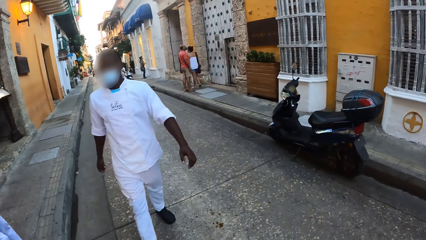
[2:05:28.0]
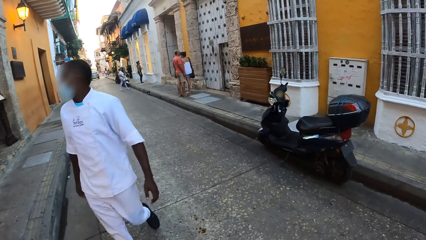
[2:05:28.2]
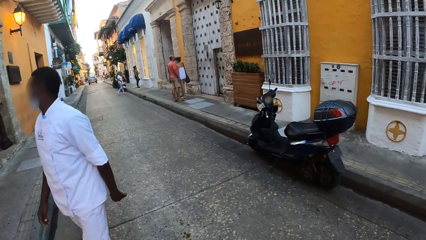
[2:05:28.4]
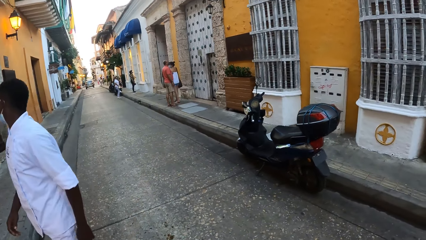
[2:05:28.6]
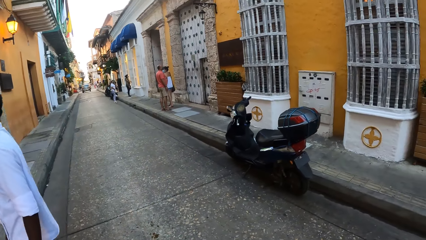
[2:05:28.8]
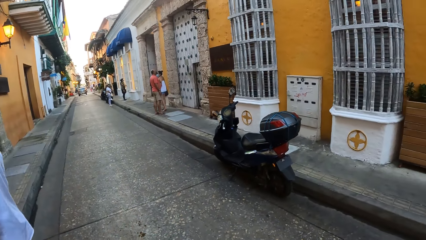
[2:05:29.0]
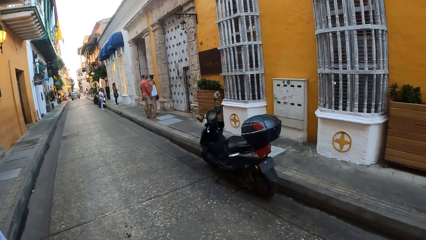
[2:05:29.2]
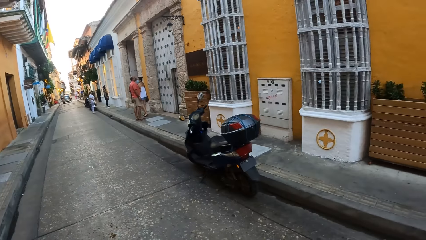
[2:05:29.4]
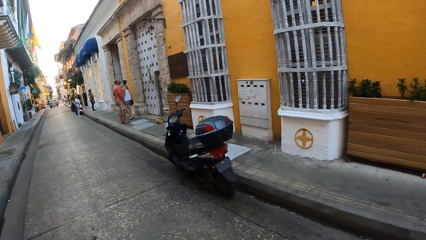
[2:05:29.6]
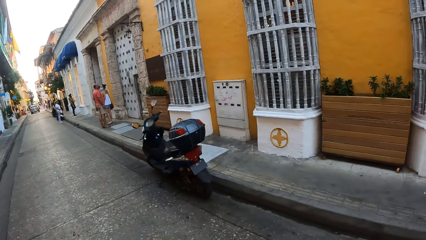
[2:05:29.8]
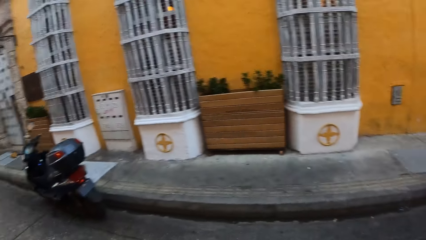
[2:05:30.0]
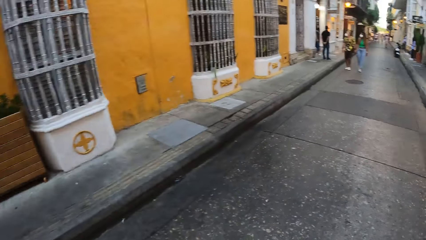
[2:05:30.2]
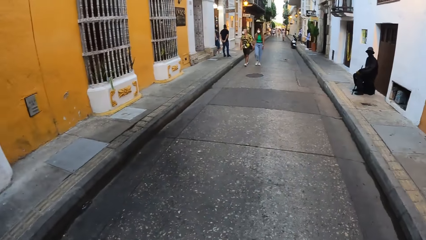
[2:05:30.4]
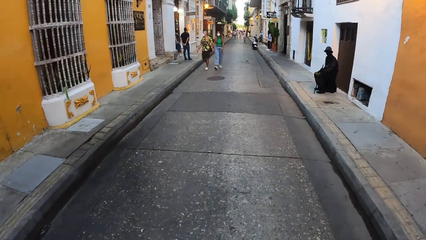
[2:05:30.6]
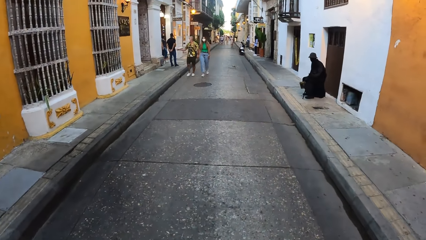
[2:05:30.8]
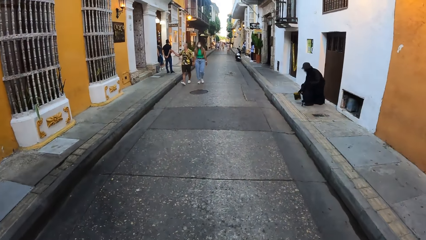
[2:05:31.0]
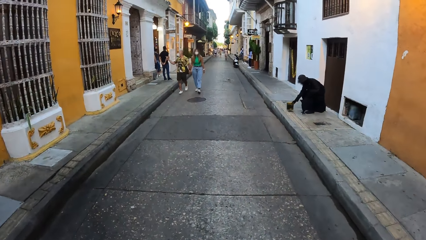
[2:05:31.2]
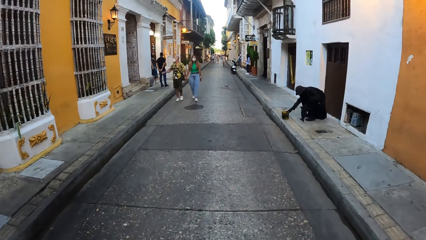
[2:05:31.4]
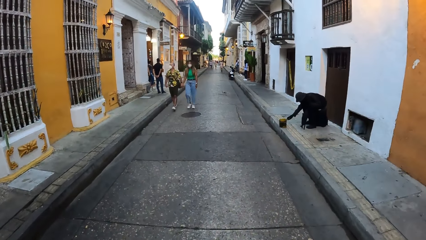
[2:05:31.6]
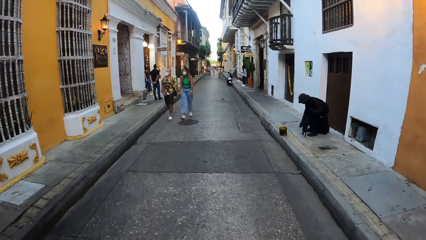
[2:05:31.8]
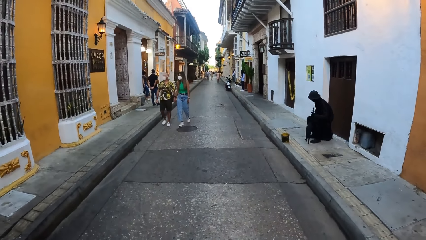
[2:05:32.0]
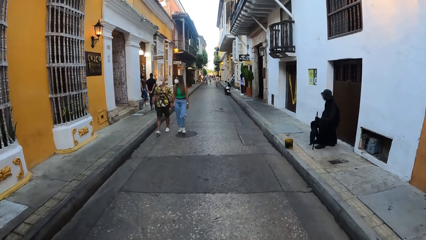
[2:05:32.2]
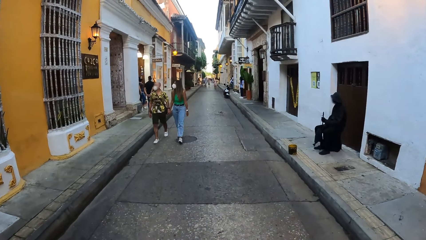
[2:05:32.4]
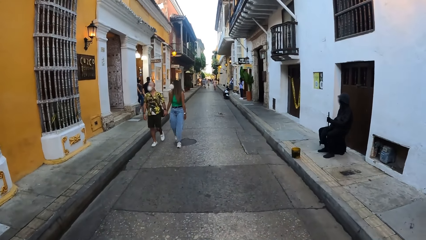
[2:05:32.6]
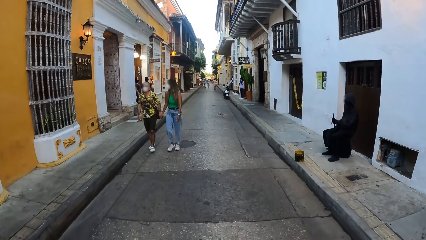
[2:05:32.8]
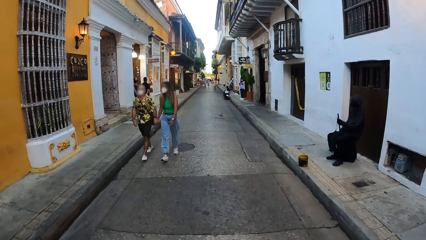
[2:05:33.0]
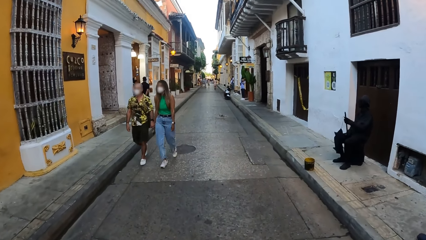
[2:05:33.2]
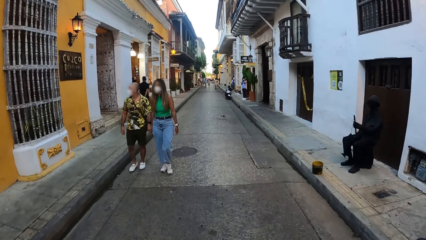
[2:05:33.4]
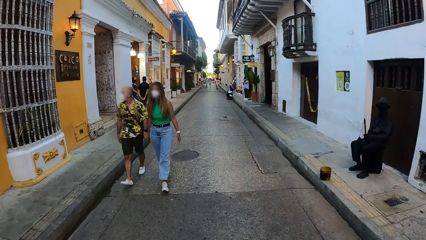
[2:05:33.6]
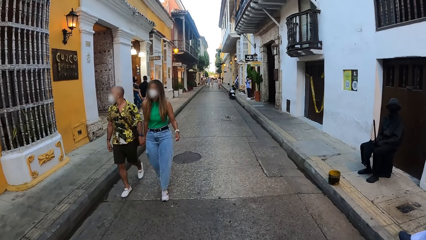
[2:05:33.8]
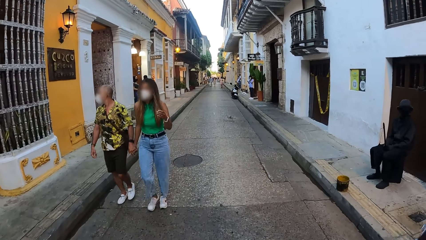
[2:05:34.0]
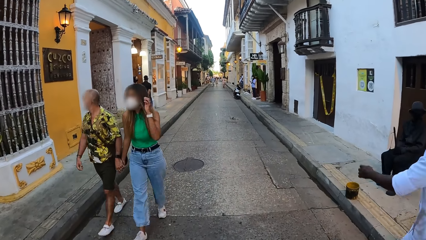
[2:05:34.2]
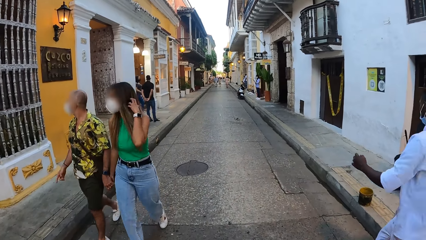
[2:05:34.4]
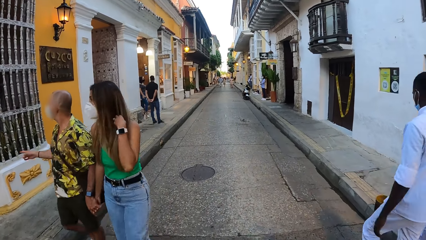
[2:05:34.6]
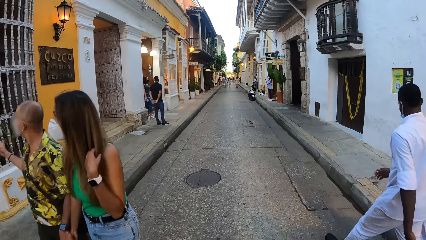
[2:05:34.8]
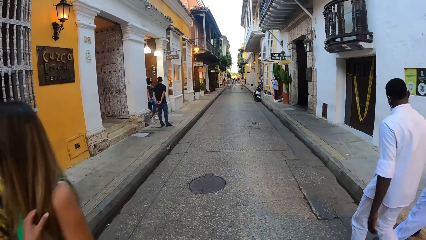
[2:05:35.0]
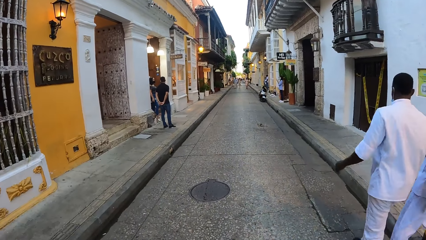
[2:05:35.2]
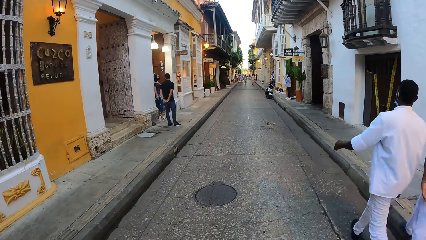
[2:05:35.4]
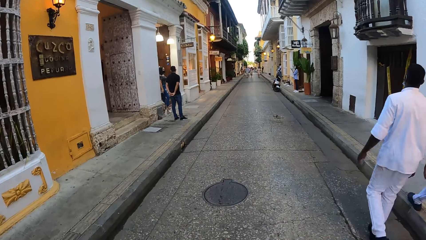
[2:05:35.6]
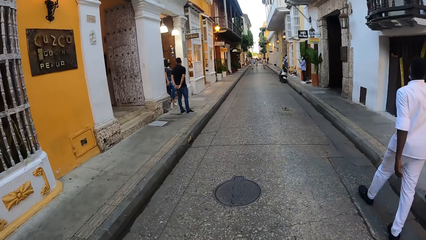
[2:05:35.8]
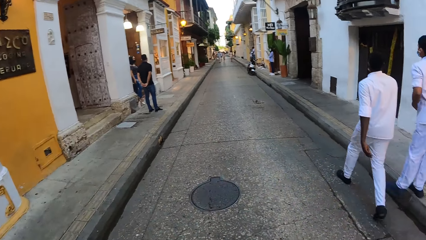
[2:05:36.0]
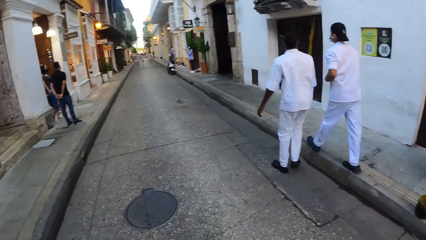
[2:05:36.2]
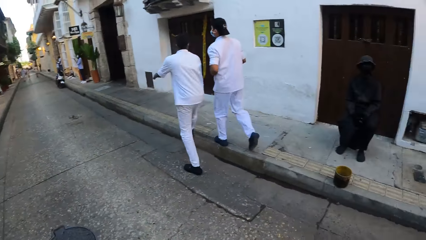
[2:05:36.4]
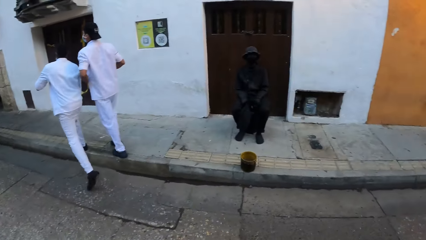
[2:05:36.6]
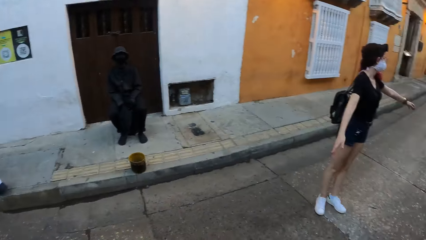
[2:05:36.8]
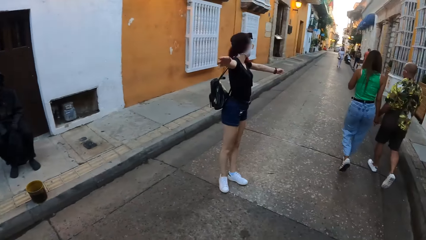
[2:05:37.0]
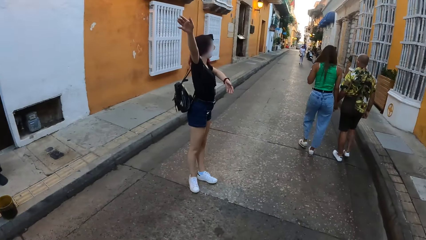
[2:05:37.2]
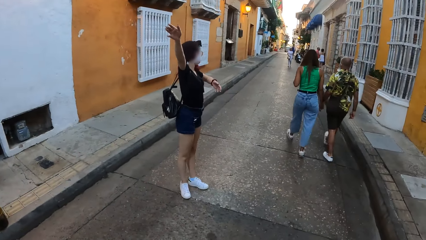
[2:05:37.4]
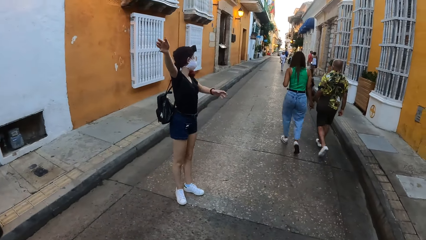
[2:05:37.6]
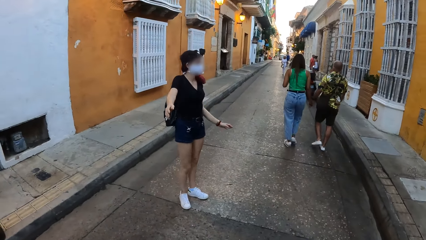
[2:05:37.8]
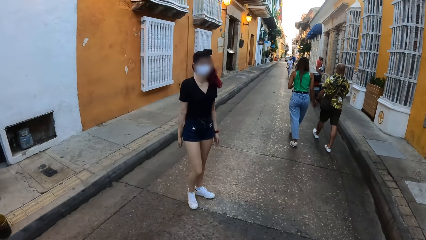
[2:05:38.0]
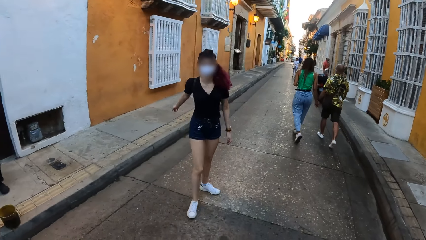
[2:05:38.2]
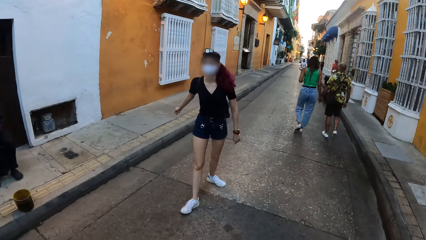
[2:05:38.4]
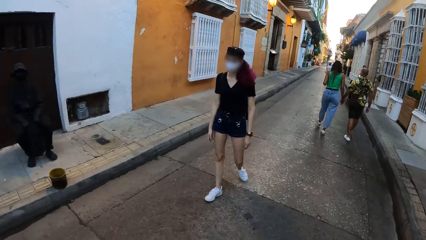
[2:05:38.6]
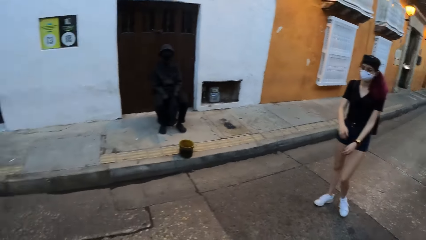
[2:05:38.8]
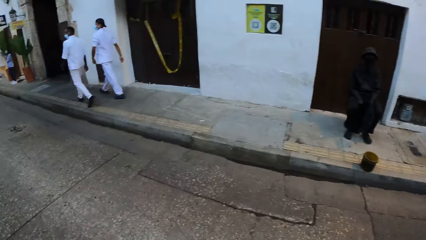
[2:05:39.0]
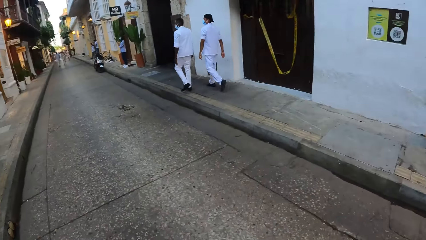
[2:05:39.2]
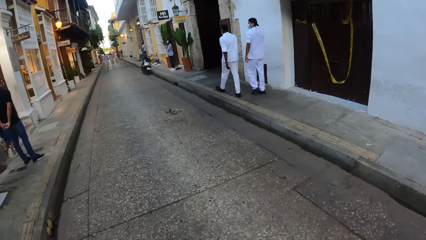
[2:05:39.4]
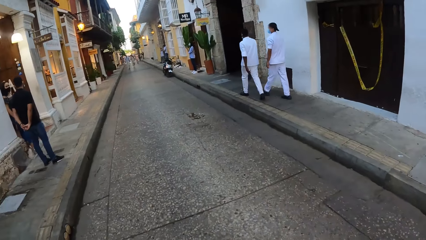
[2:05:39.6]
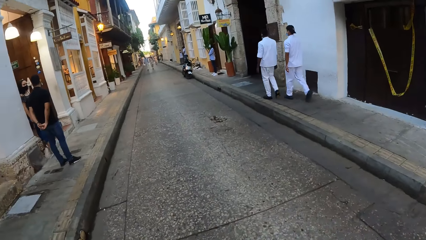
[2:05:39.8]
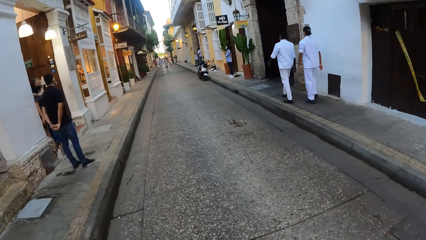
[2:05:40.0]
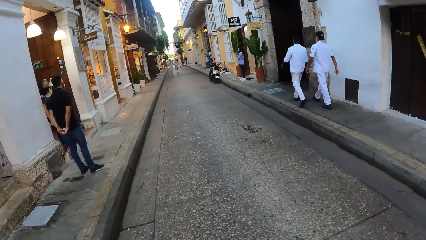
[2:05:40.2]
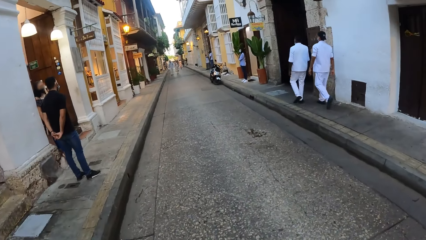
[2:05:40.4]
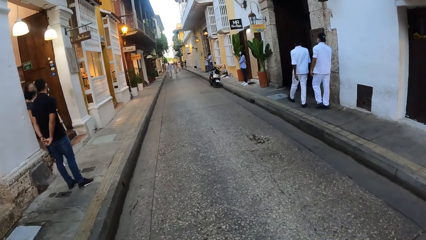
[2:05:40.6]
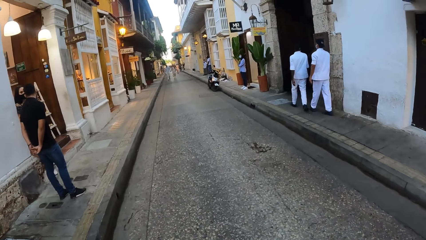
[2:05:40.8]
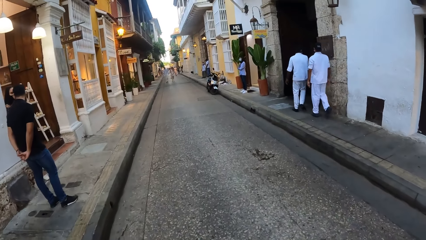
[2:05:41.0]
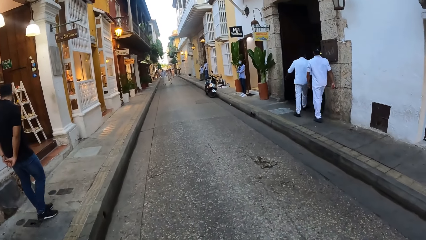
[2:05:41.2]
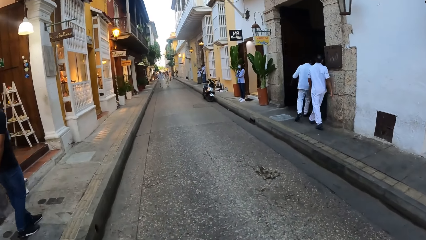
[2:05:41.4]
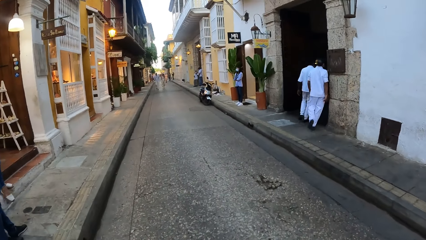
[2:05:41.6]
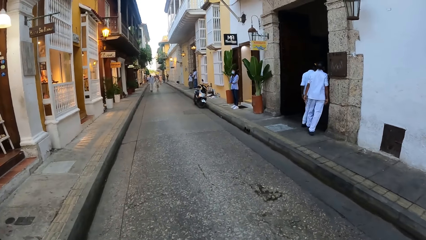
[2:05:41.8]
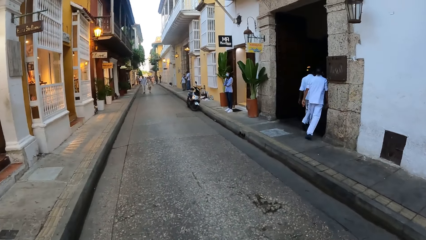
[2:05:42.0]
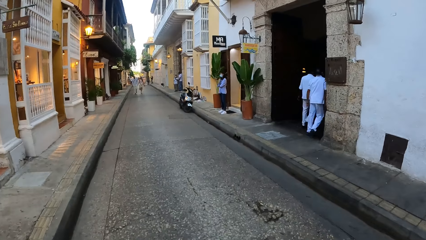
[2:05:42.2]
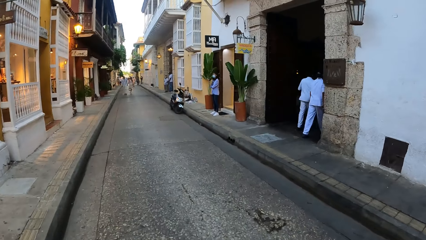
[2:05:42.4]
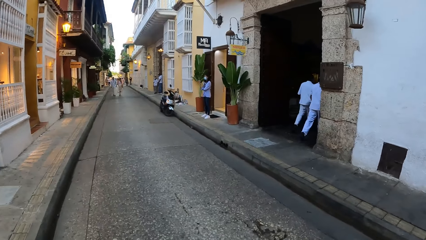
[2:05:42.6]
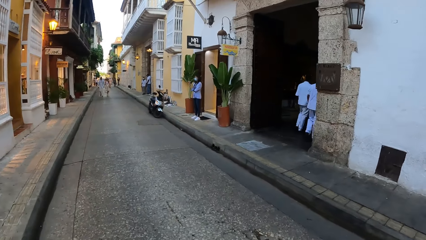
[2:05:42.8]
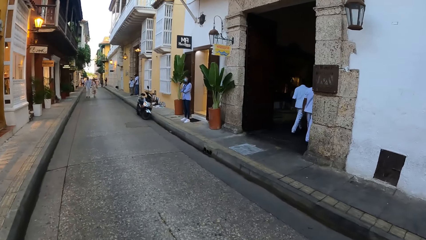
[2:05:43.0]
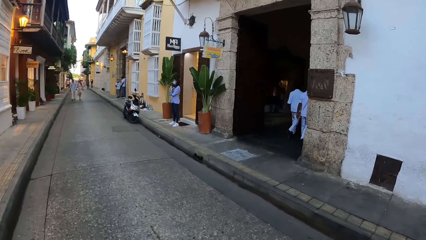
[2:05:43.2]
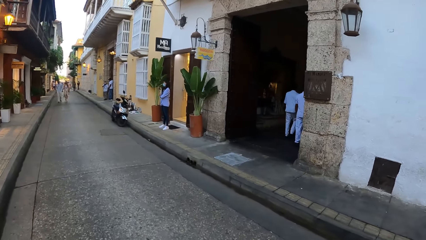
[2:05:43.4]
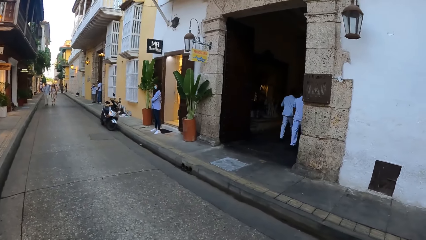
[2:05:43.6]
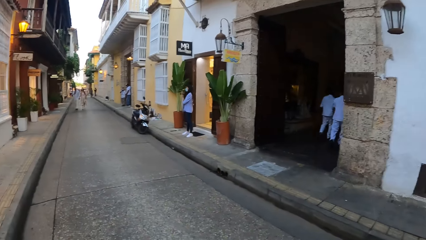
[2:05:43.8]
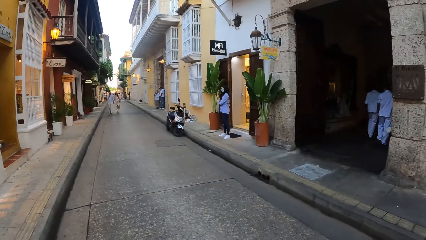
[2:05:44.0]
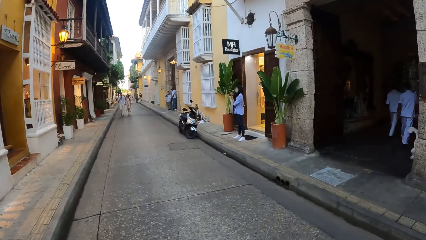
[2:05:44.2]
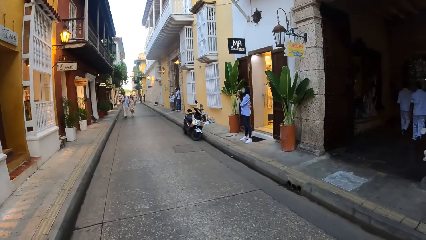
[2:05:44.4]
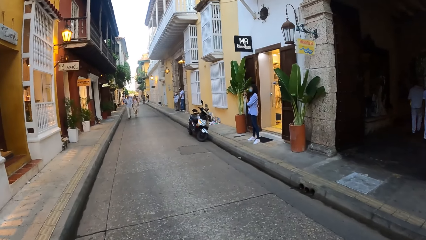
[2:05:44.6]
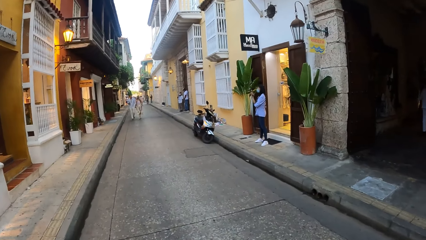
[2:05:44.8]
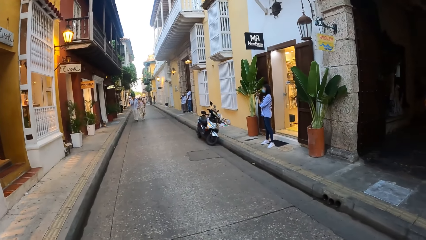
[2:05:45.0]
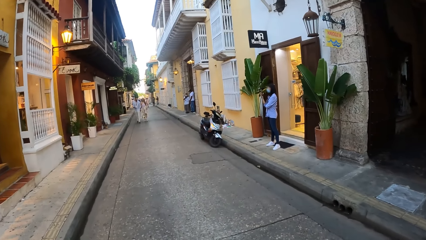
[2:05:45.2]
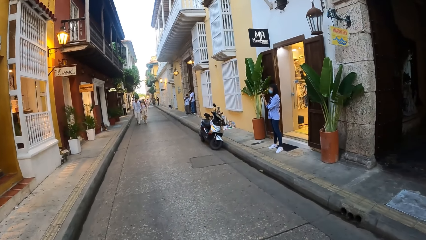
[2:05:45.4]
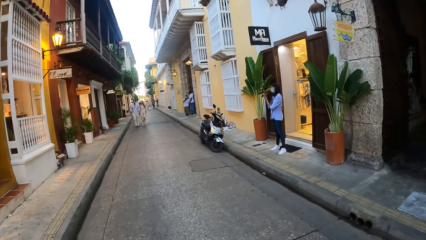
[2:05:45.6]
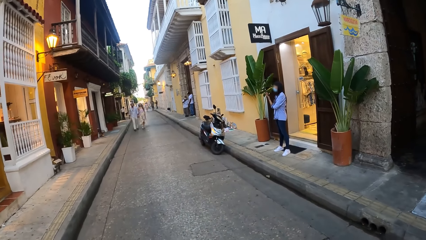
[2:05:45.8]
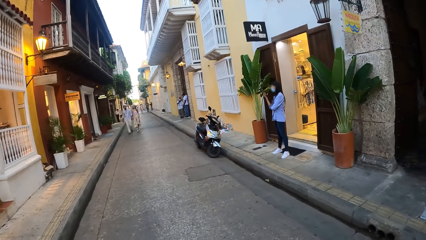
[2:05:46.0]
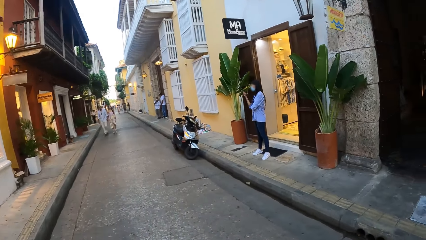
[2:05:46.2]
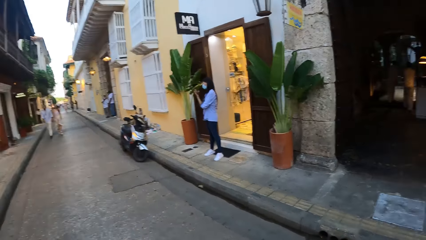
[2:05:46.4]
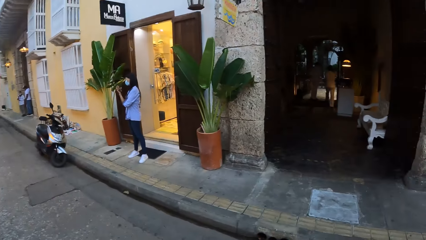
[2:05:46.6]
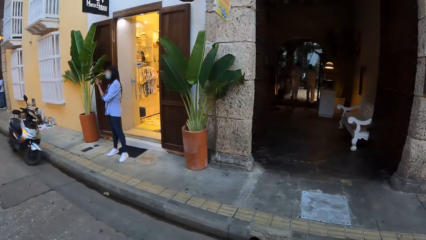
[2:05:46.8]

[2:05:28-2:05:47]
The camera wearer walks on the road. A man and a woman walk past the camera wearer. Another man and one more man walk past the camera wearer. A woman lifts both hands and walks on the road. The camera wearer walks on the road.
